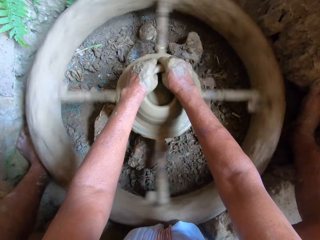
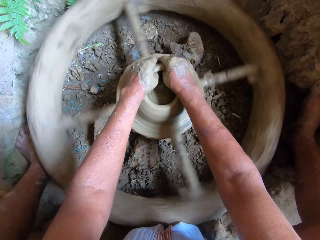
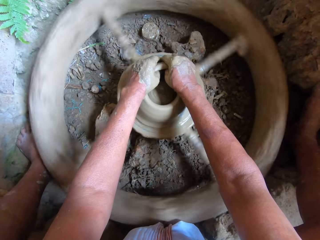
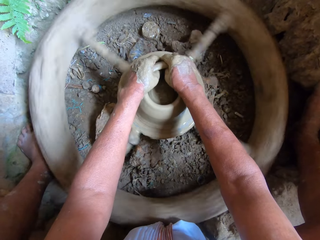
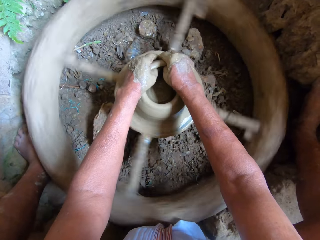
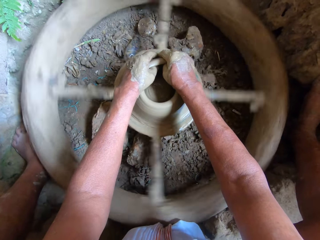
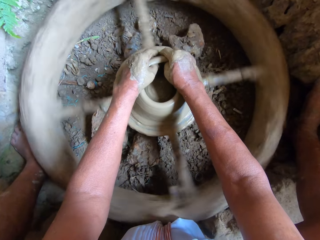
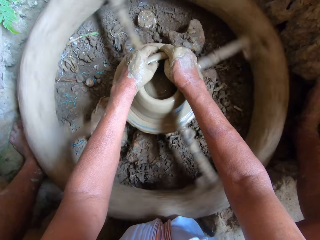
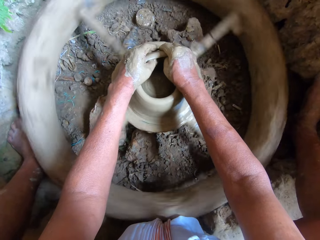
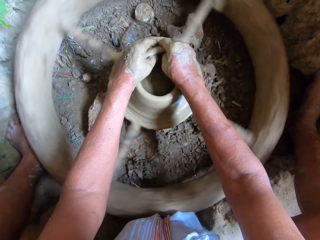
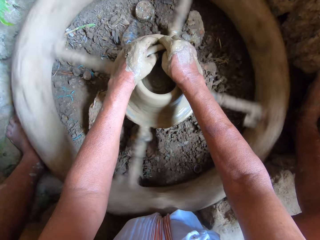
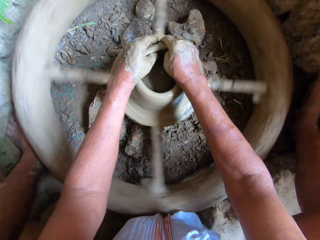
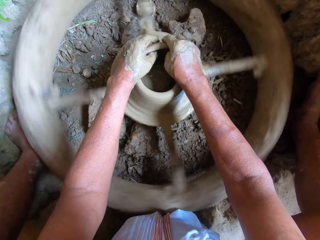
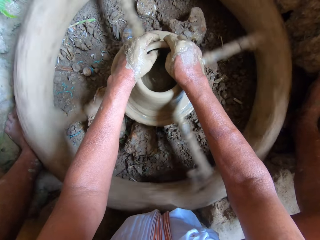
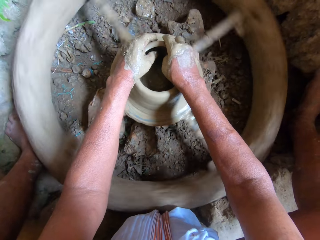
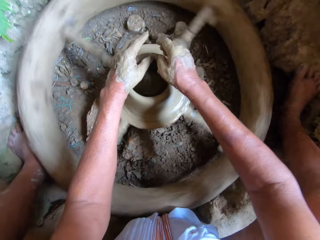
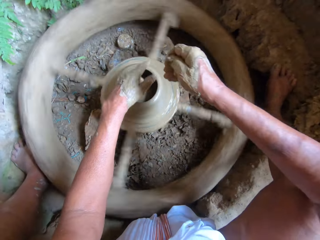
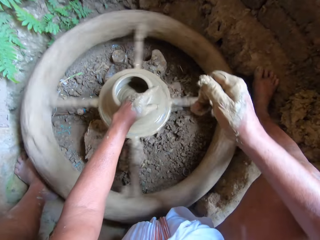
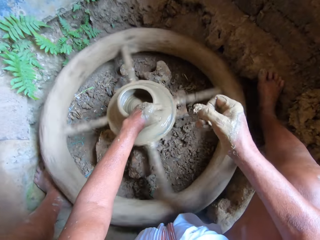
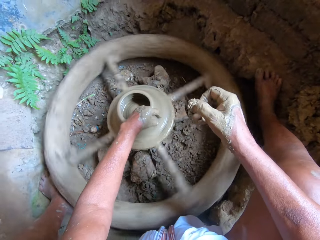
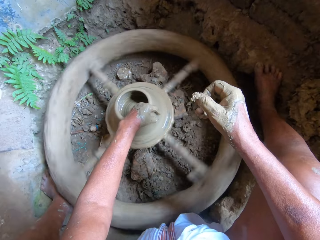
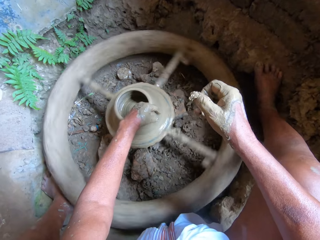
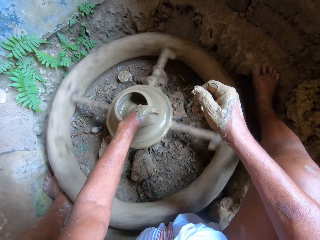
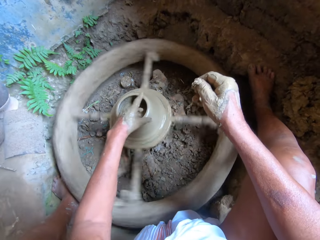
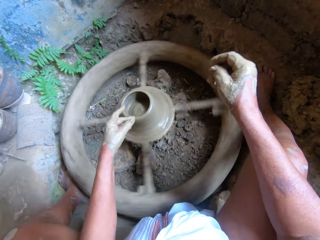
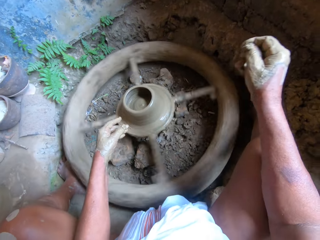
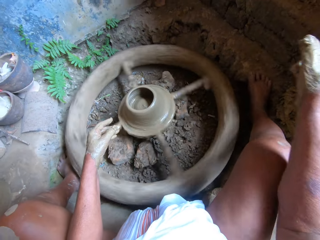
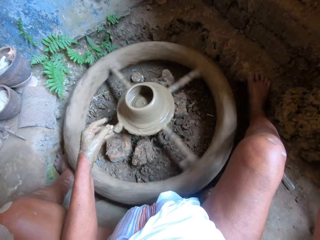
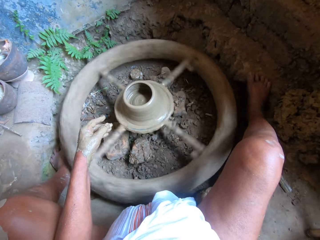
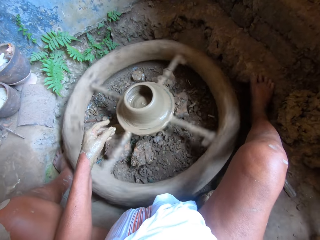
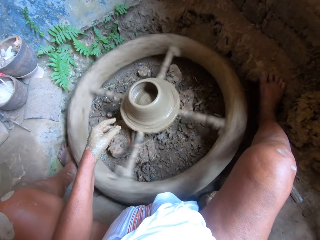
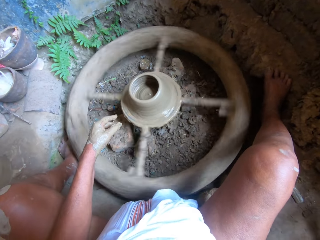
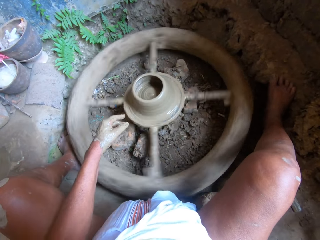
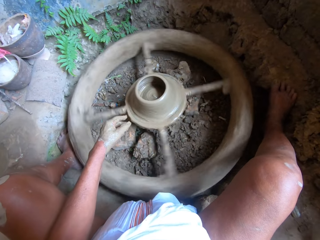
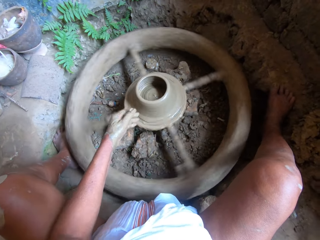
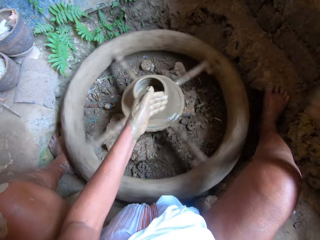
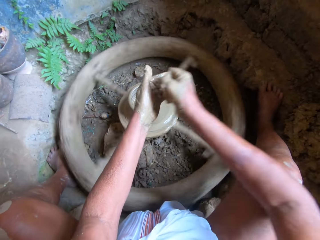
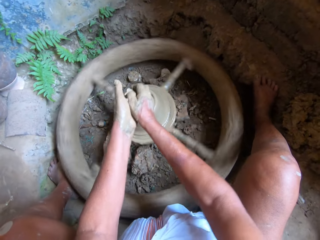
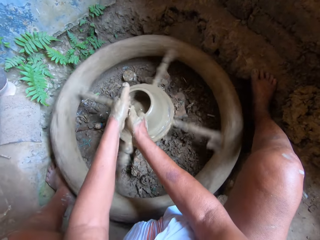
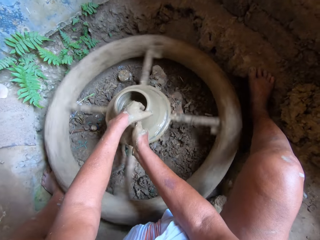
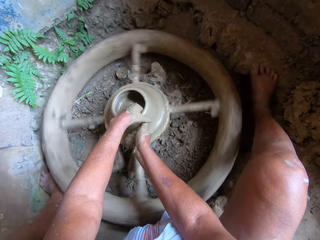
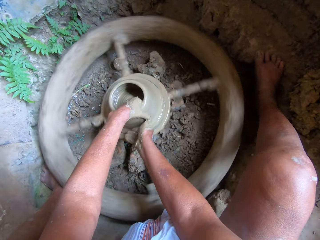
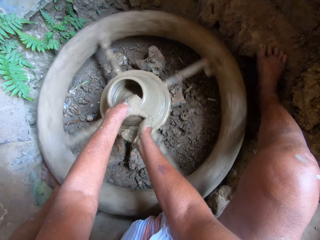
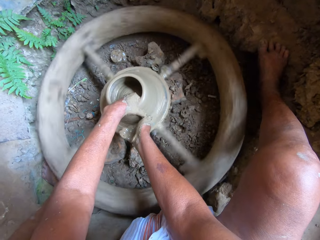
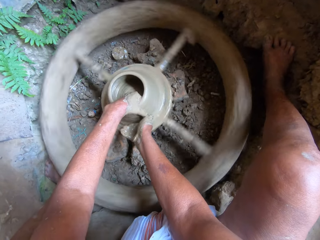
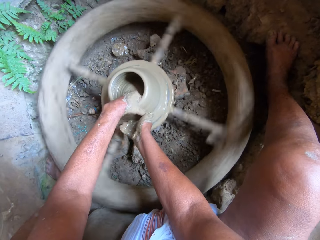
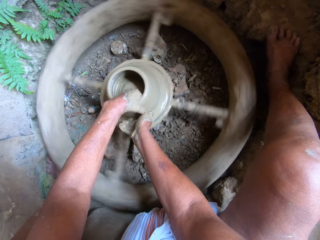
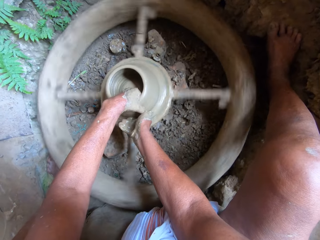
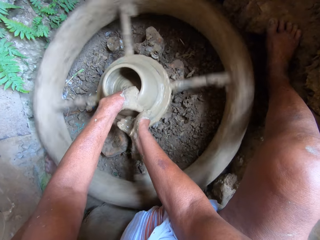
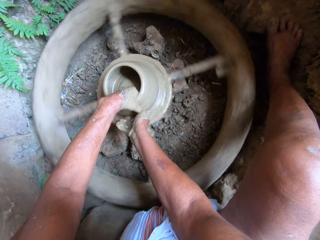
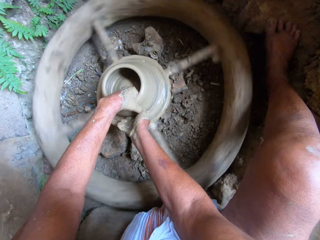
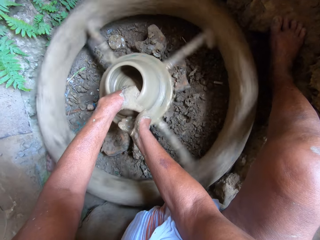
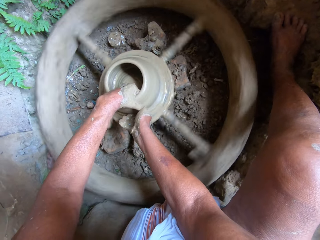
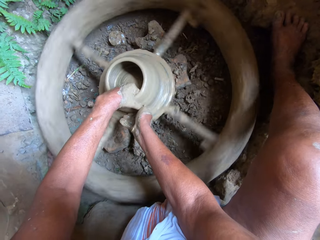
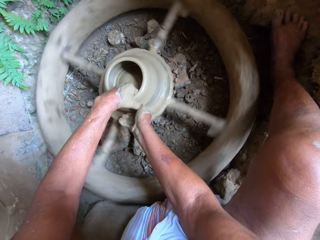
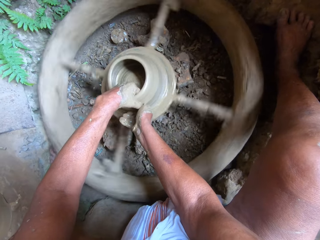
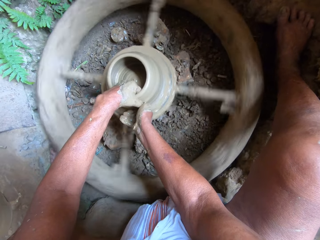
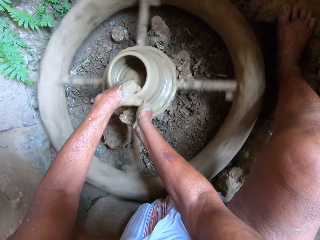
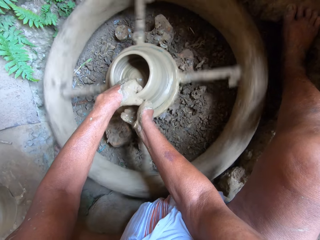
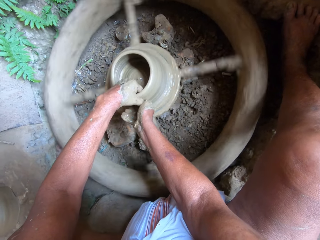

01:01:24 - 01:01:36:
The camera wearer removes both hands from the clay pot on the potter's wheel. He holds the clay pot on the potter's wheel with his left hand. He removes his left hand from the potter's wheel. He sprinkles water on the clay pot on the potter's wheel with both hands. He adds clay on the vessel. He molds the clay pot on the potter's wheel using both hands.

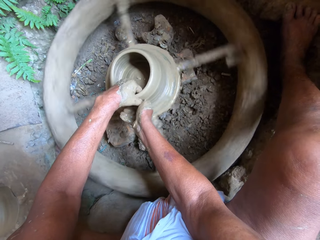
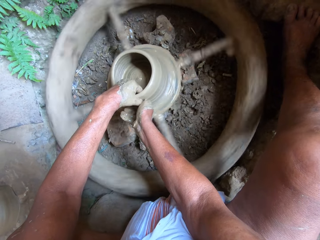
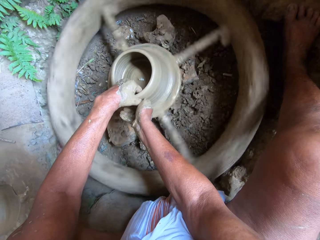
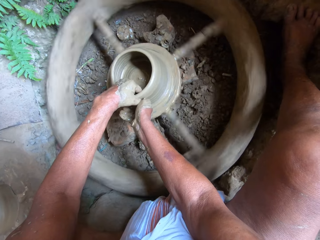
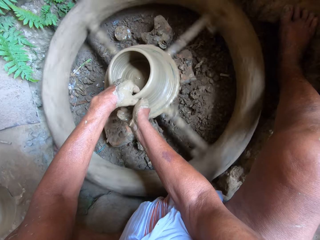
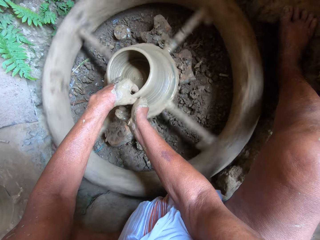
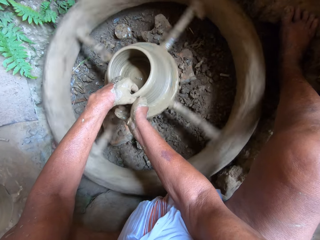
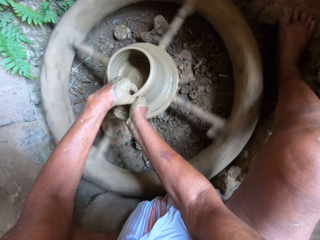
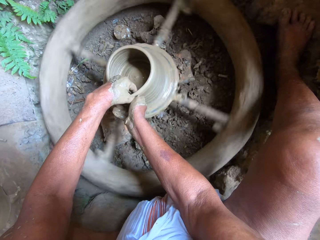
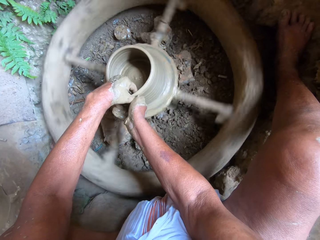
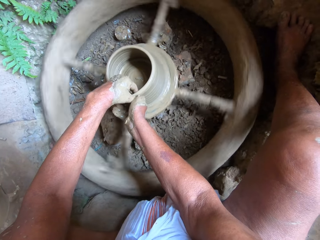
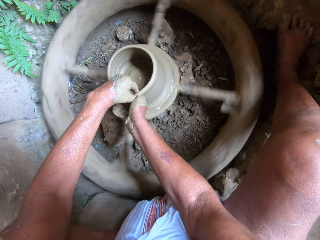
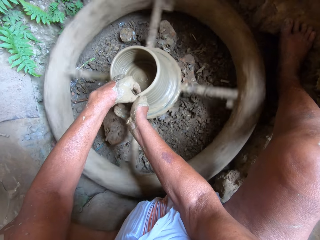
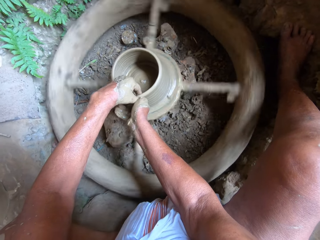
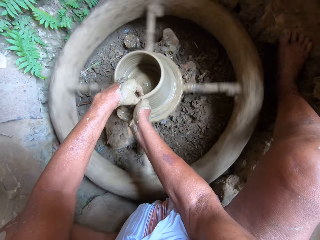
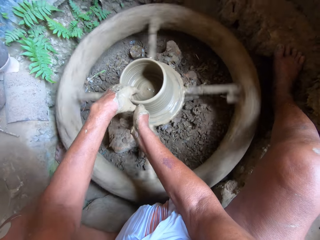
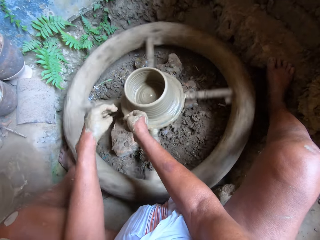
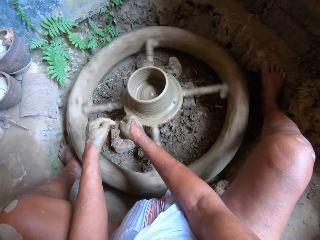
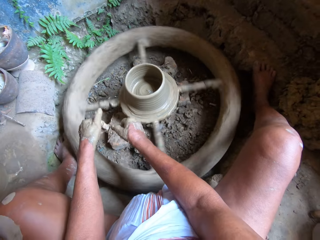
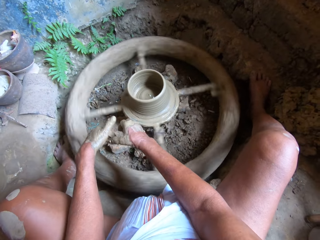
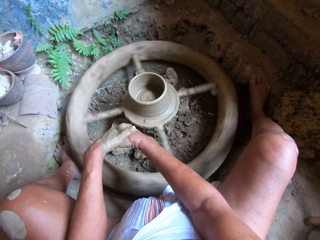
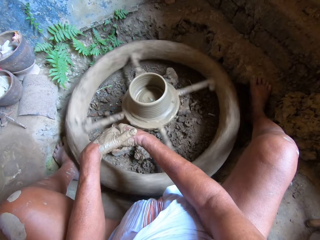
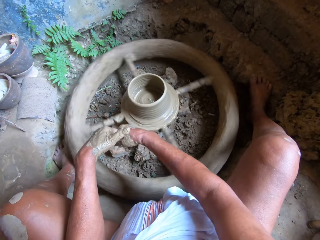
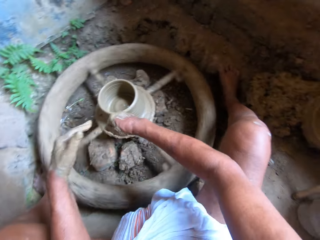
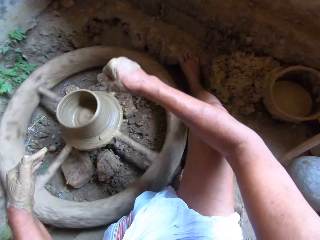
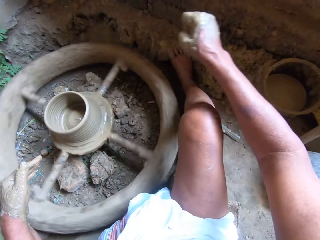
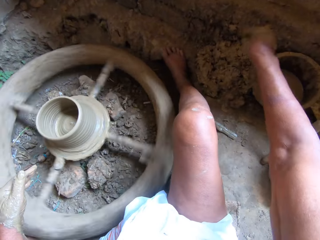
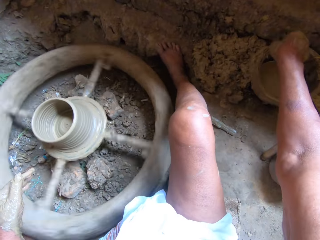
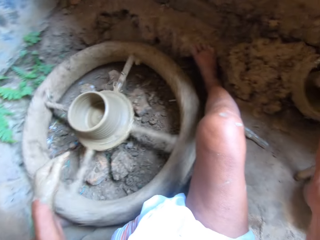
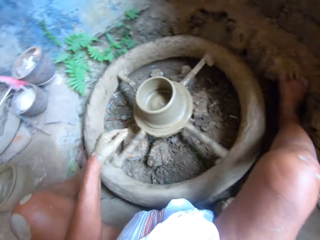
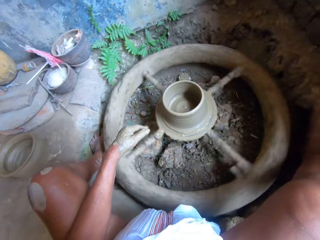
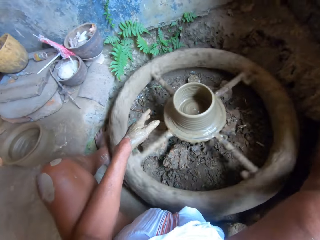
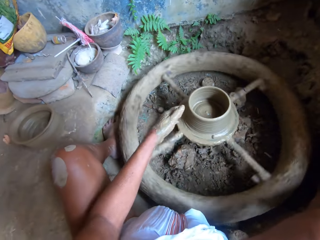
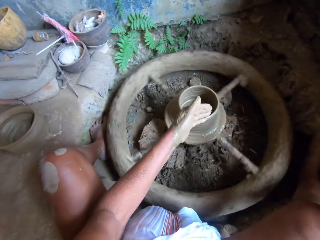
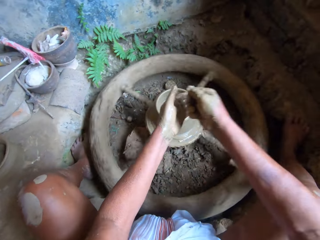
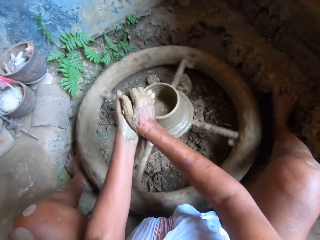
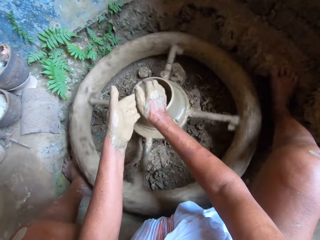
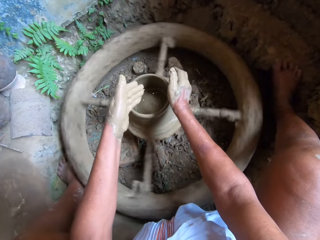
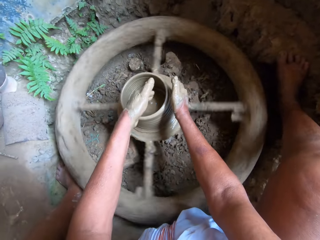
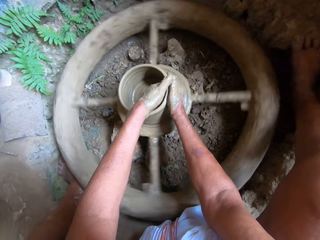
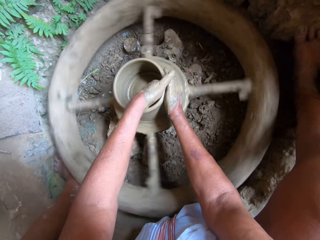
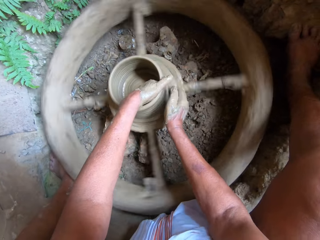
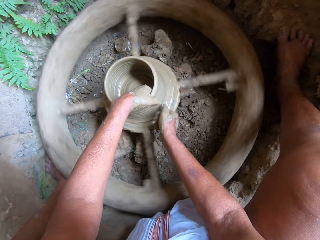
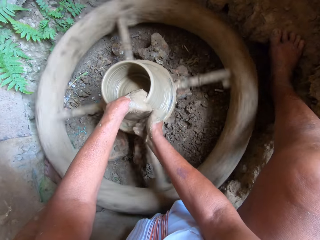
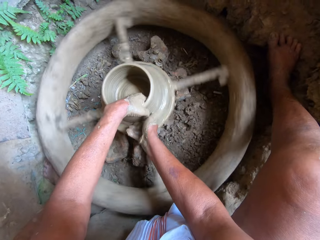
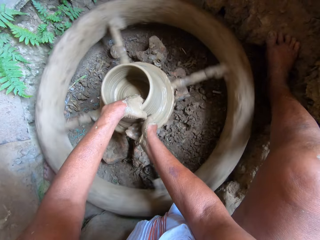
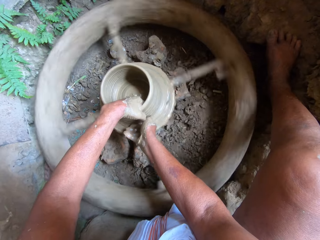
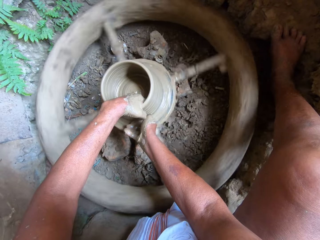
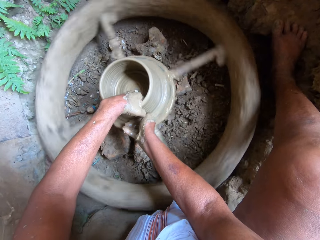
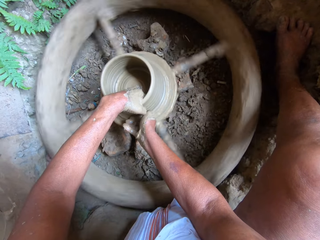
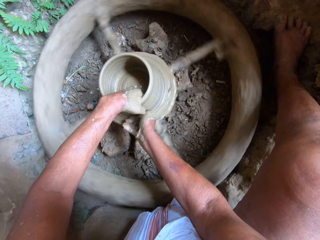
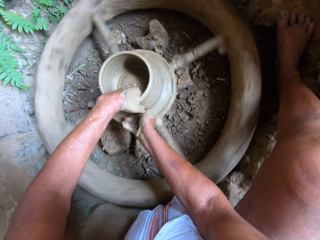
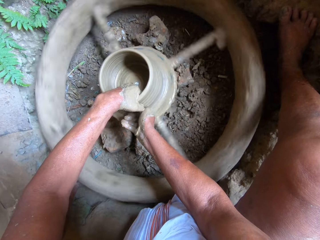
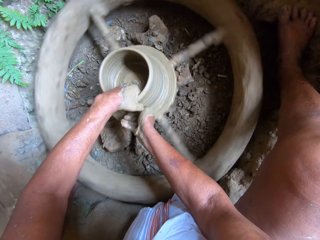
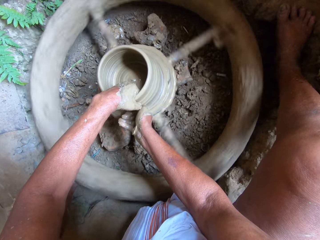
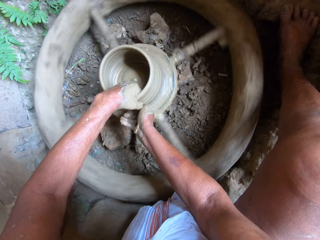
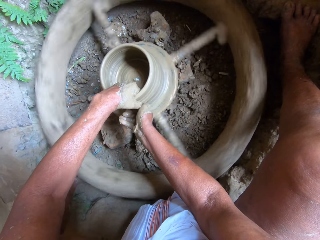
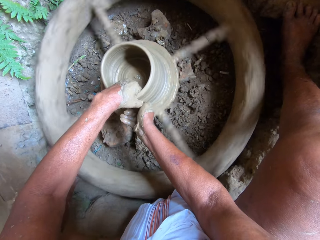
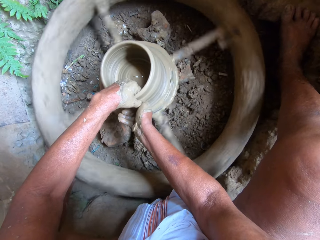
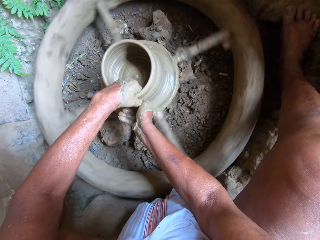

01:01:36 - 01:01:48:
The camera wearer removes both hands from the clay pot on the potter's wheel. He removes the excess clay on his hands. He drops mud on the floor with his right hand. He molds the clay pot on the potter's wheel using both hands.
